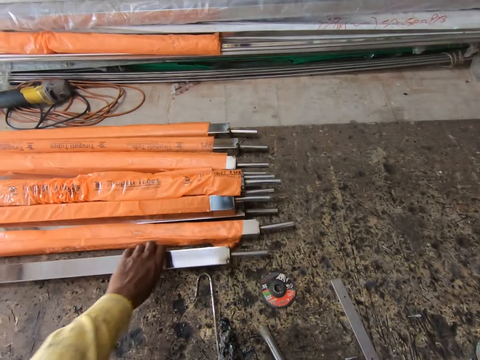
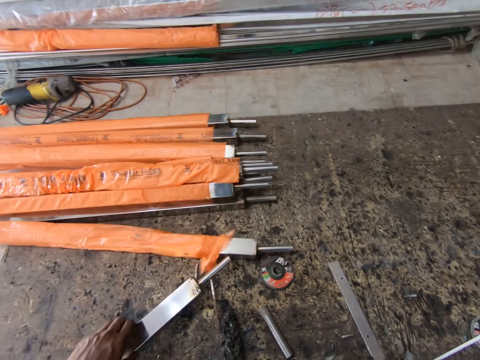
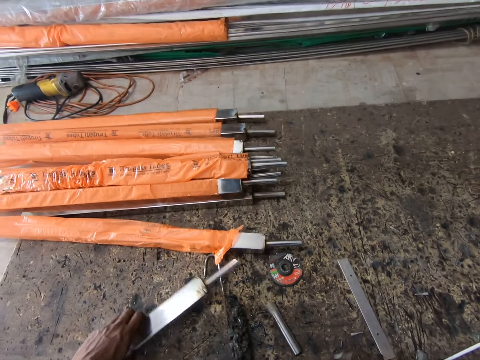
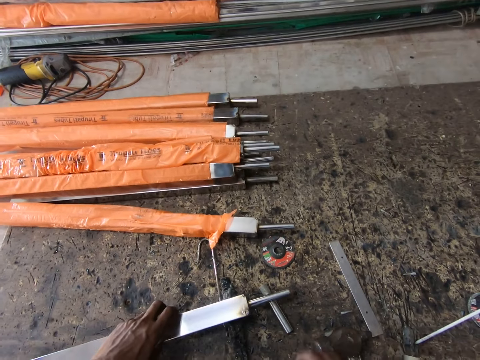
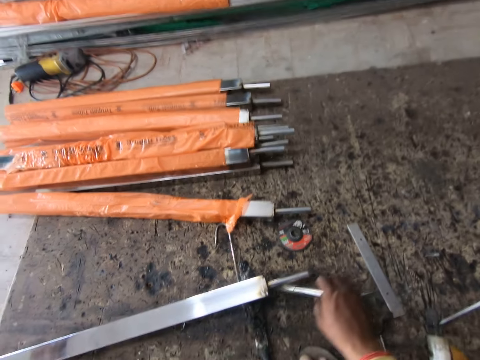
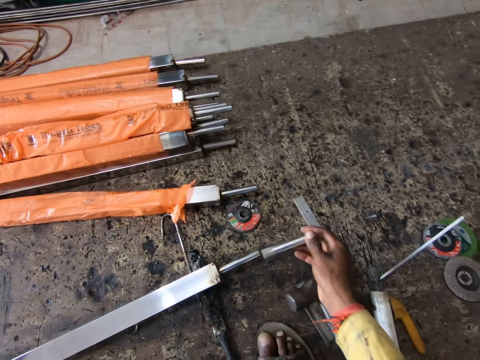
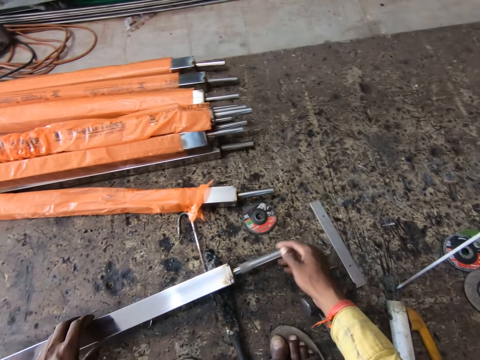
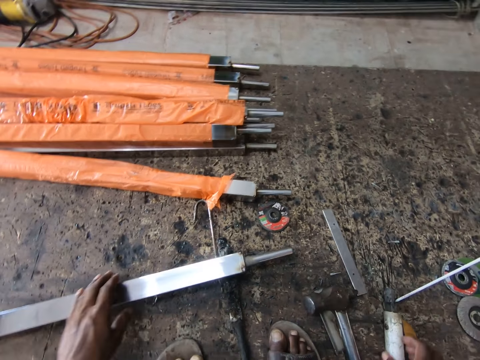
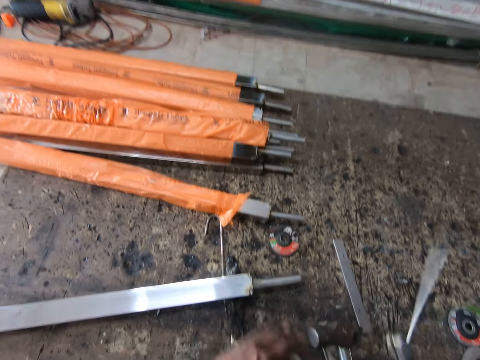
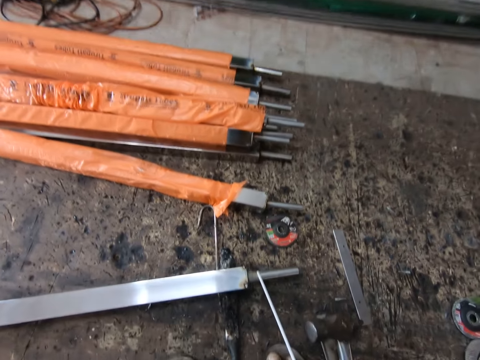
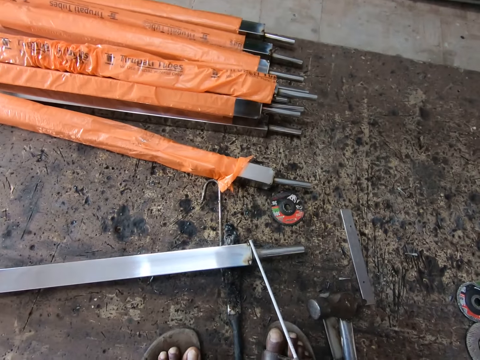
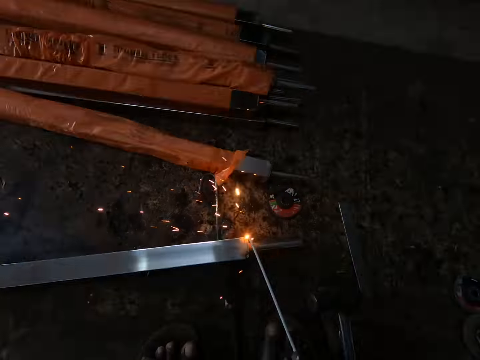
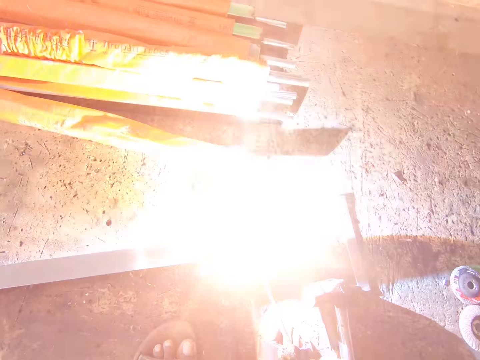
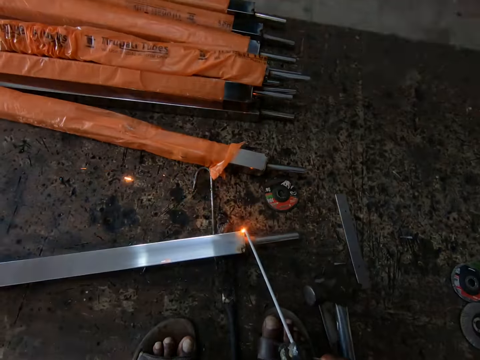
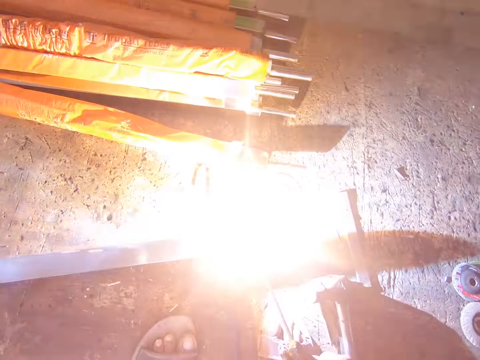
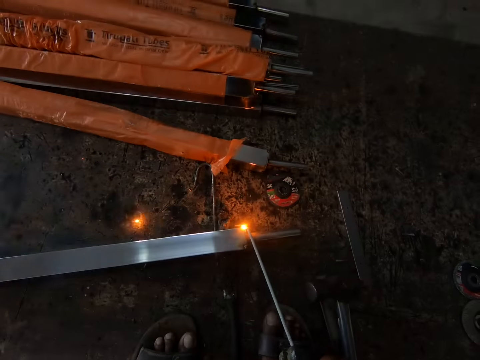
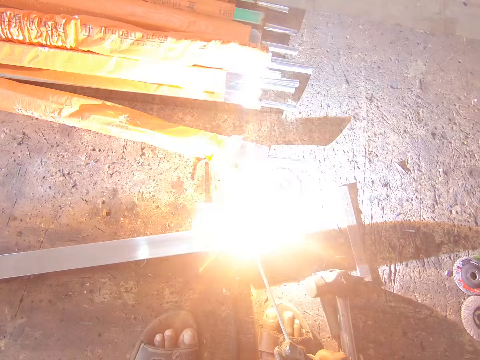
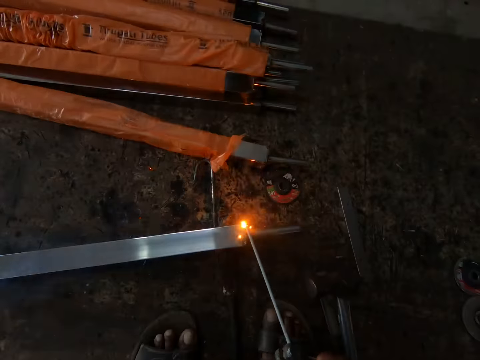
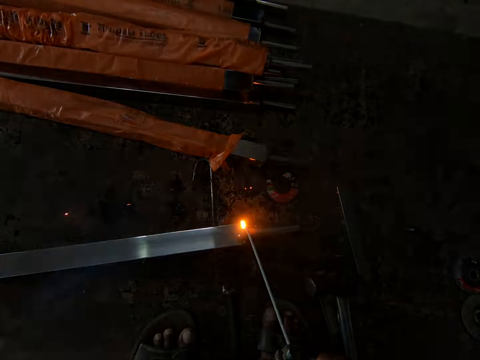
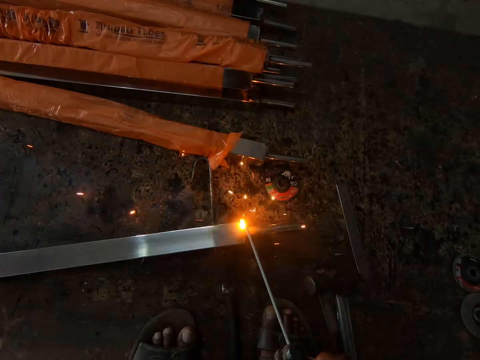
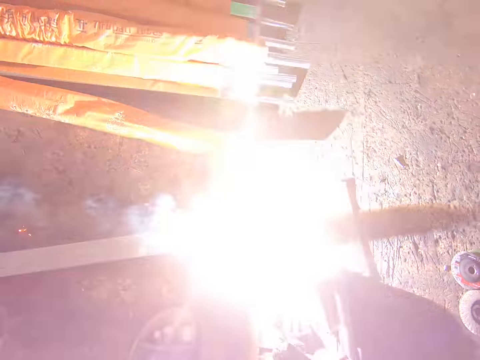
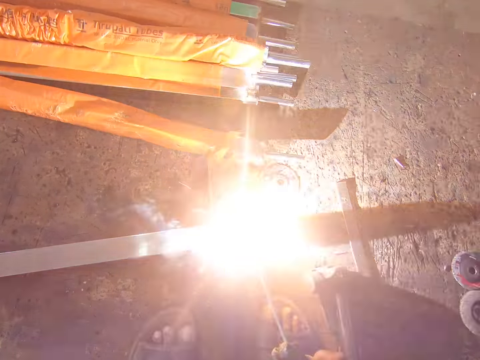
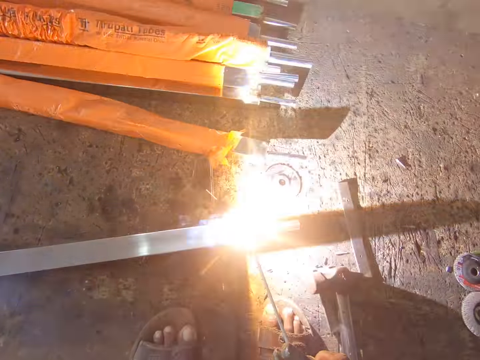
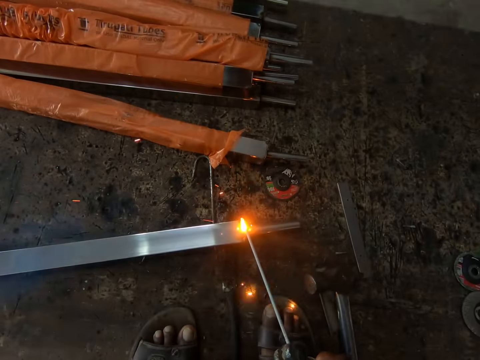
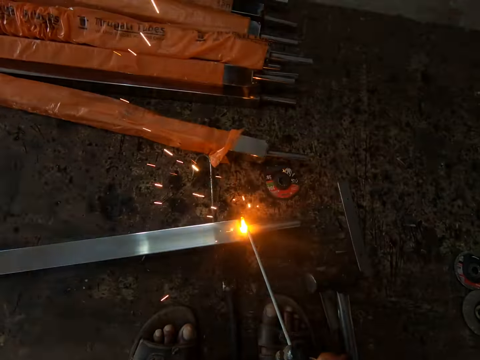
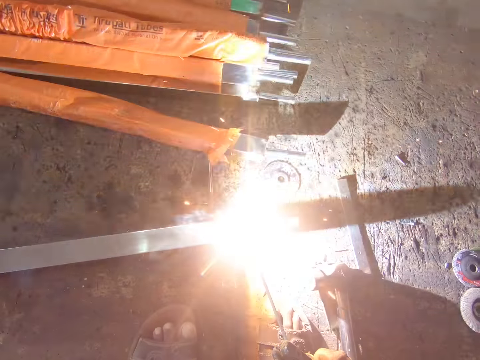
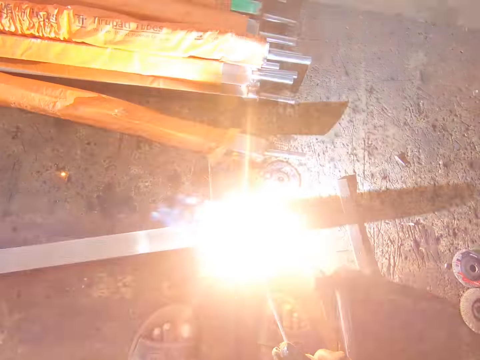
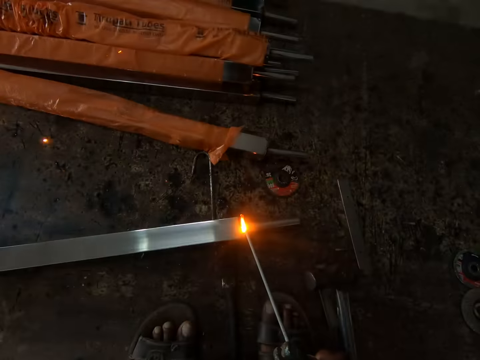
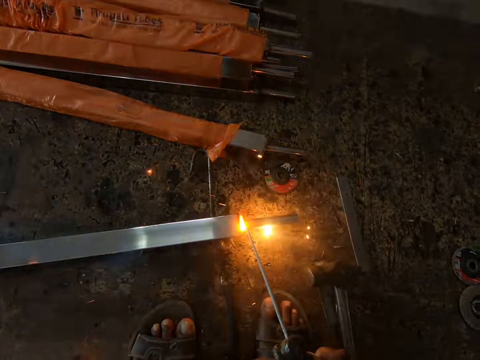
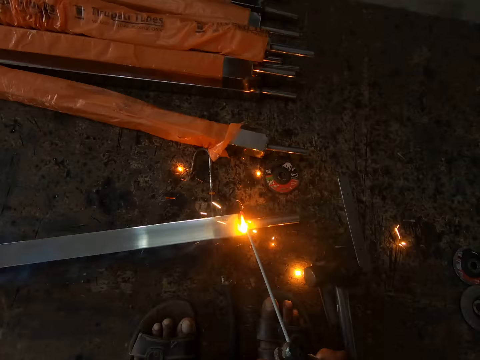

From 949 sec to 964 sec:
The camera wearer picks up the metal. They drop the metal and pick up the metal. They insert the metal into another metal. They pick up the machine. They weld the metal.

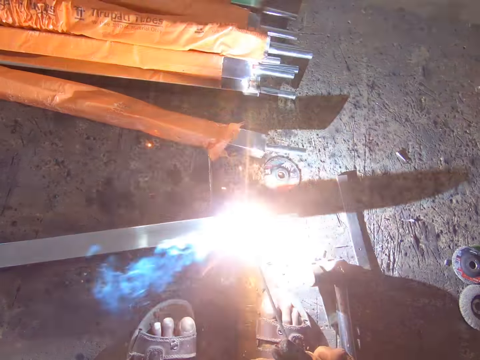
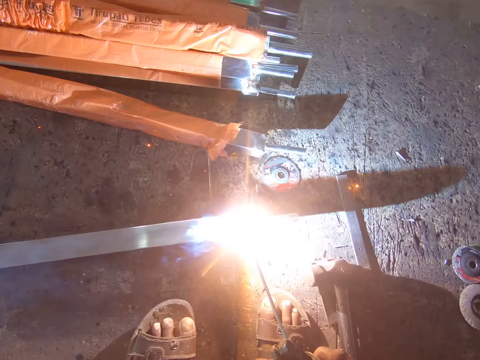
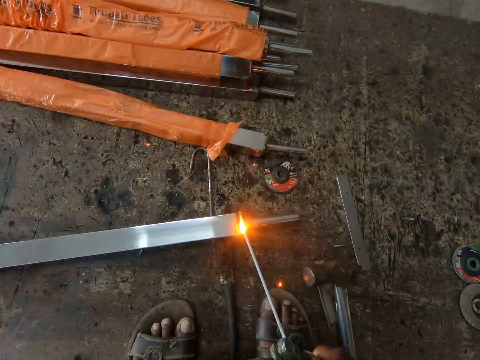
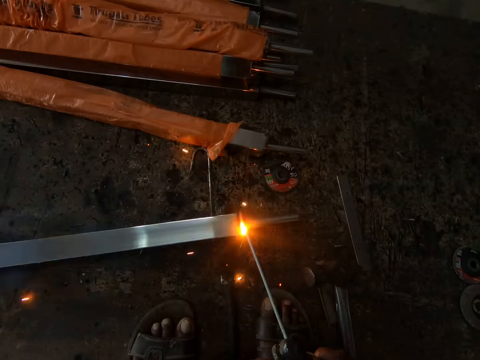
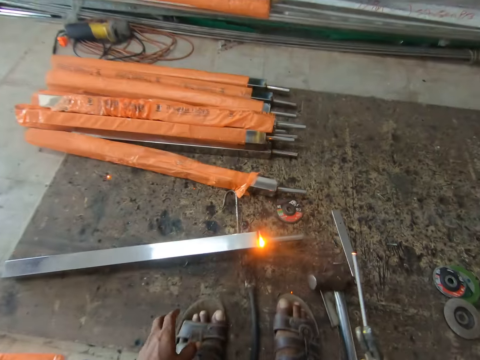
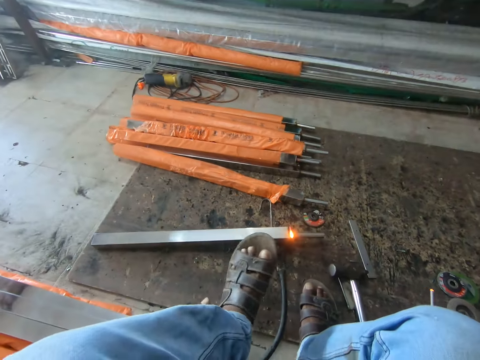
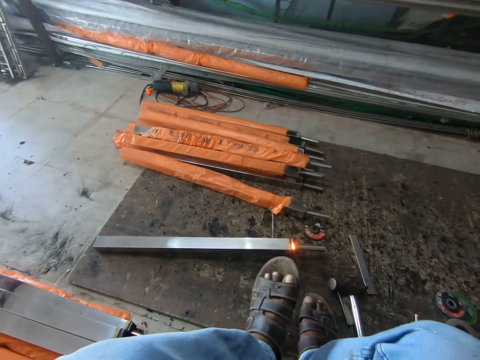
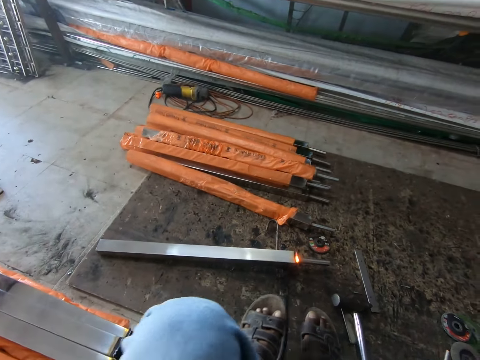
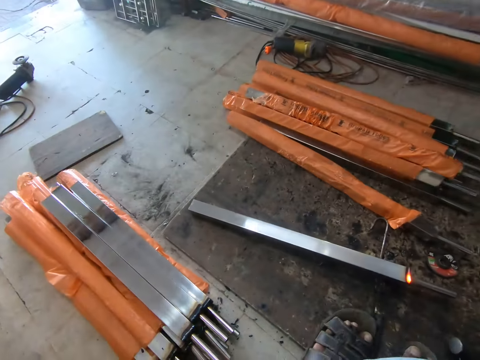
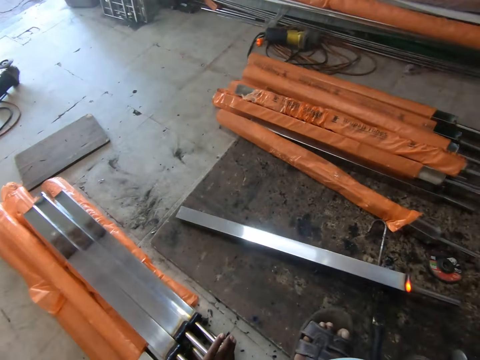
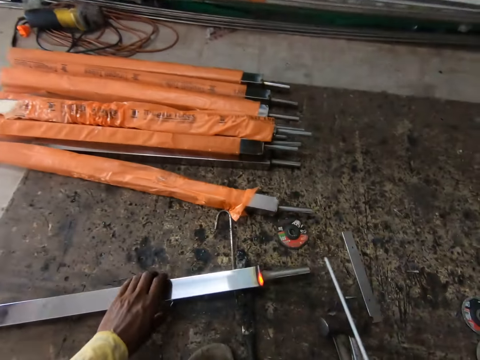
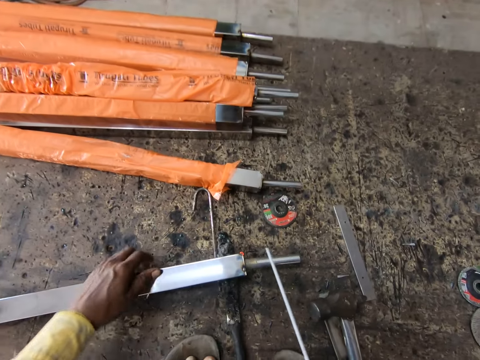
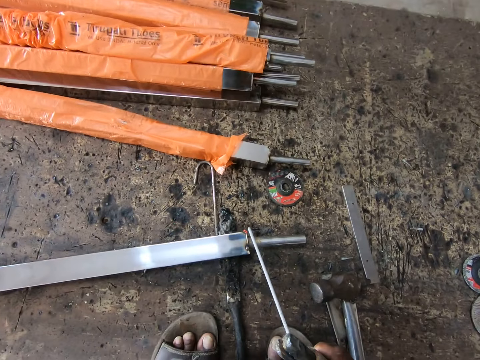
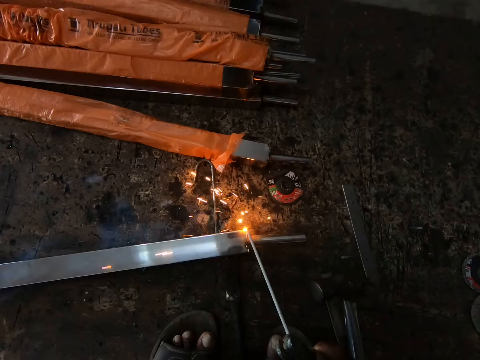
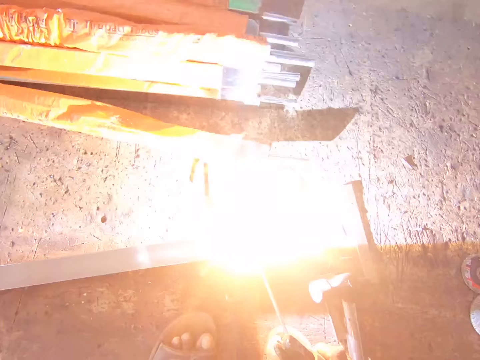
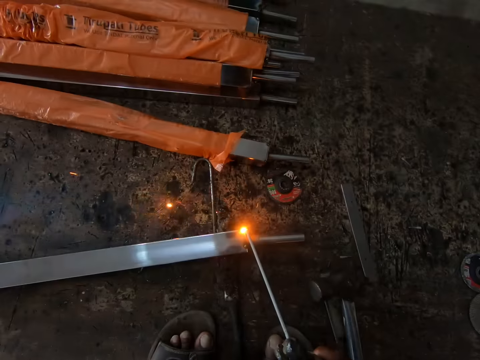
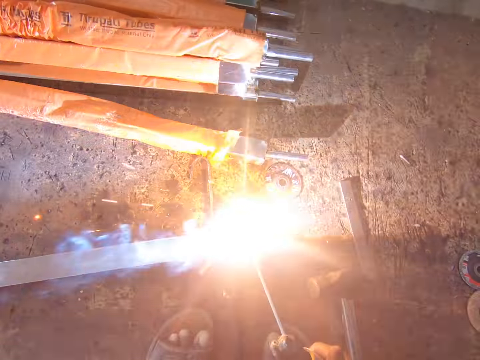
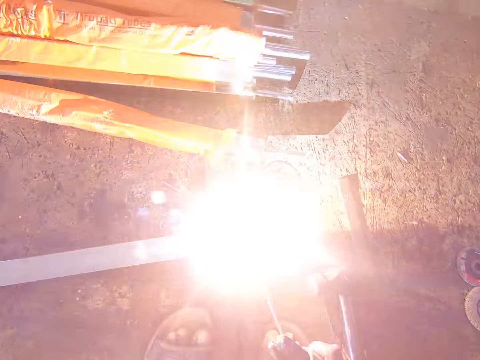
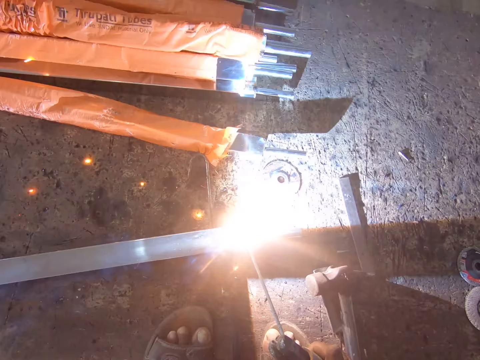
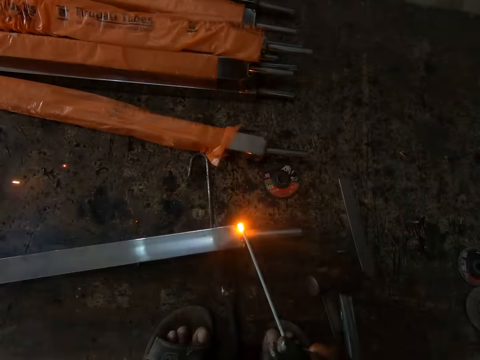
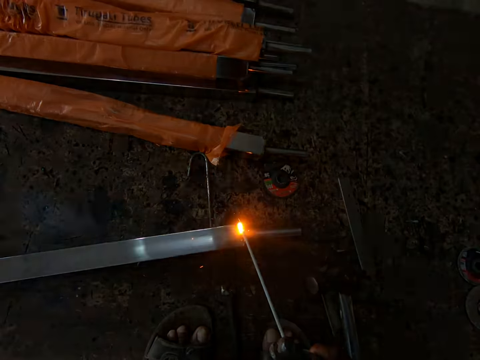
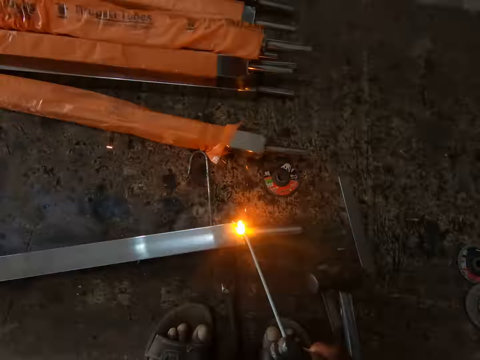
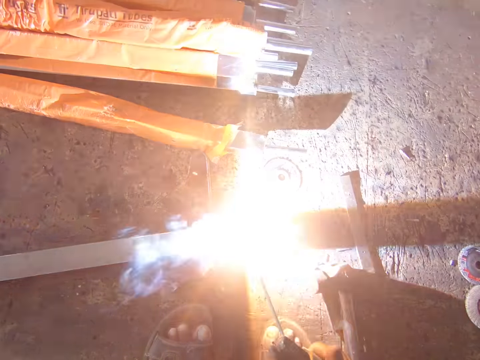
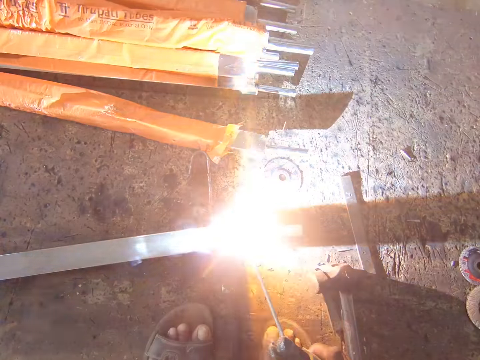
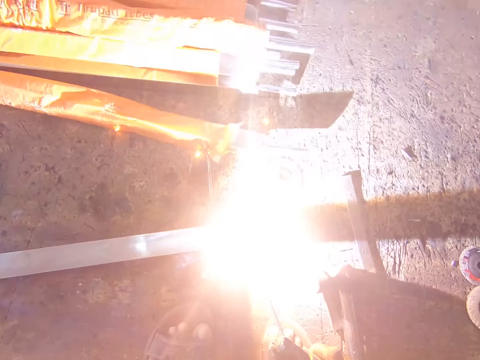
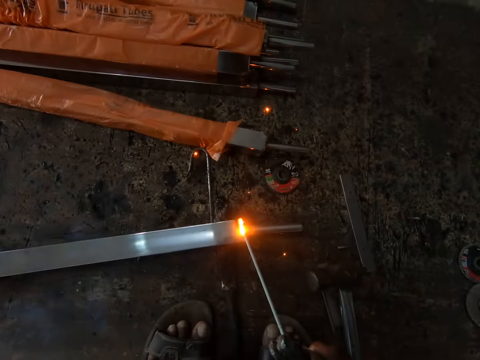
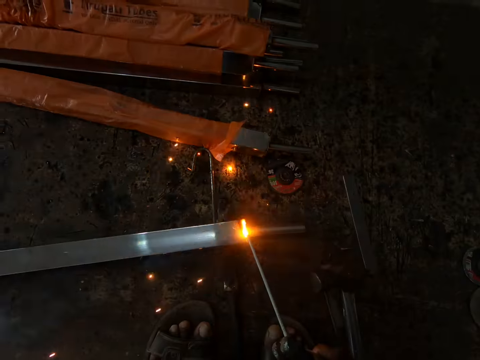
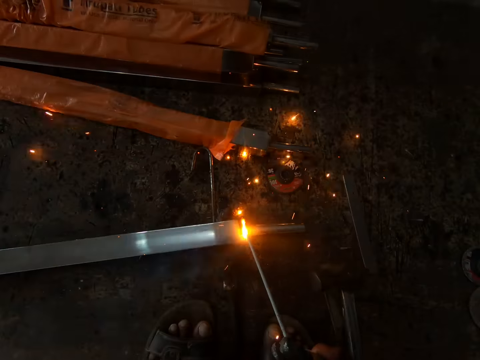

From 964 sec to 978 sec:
The camera wearer lifts his leg. He moves the leg and stretches his legs. He drops the leg. He turns the metal. He welds the metal.
